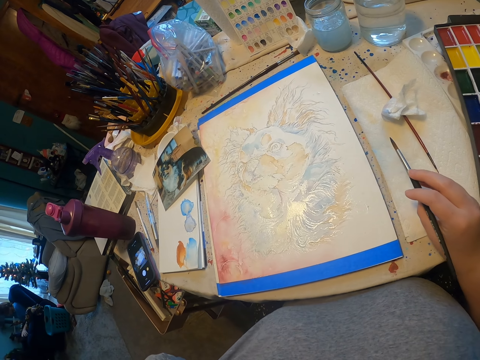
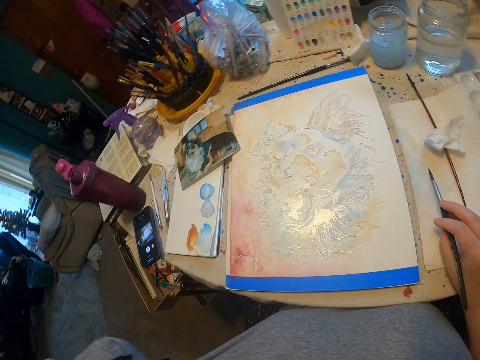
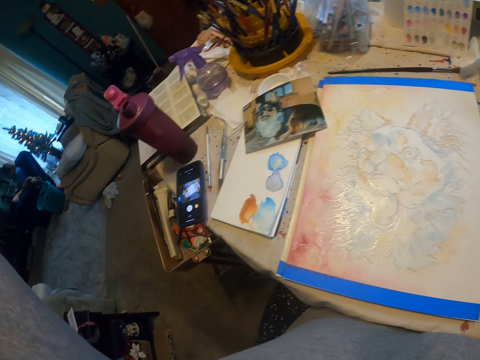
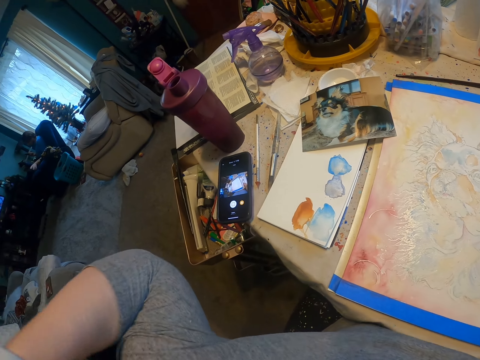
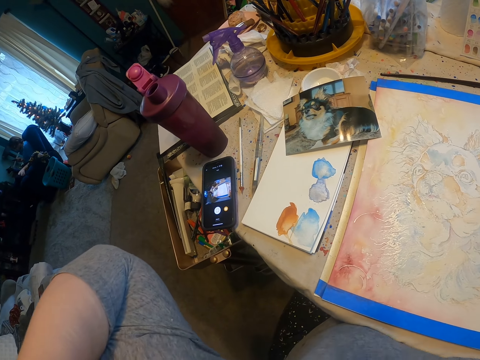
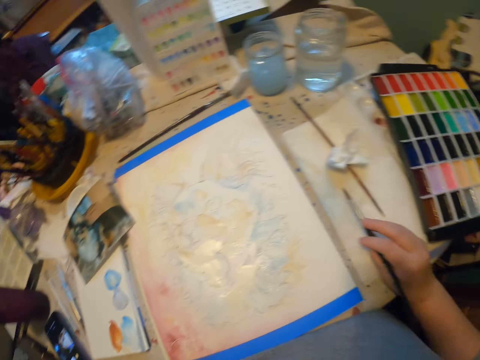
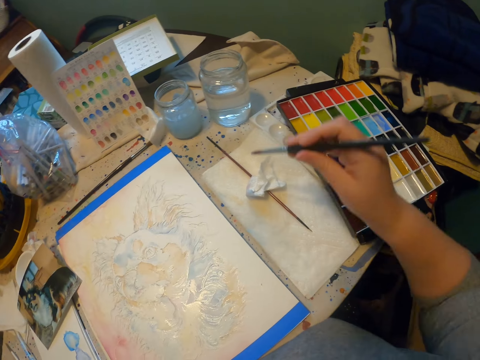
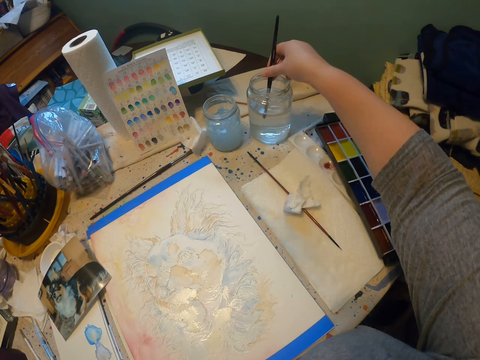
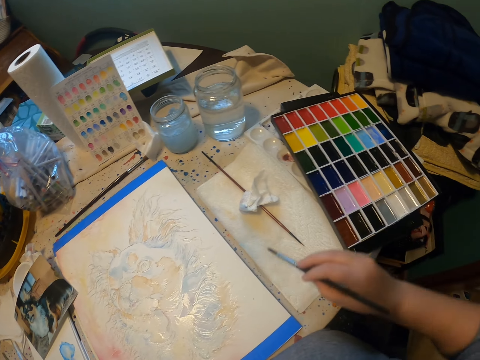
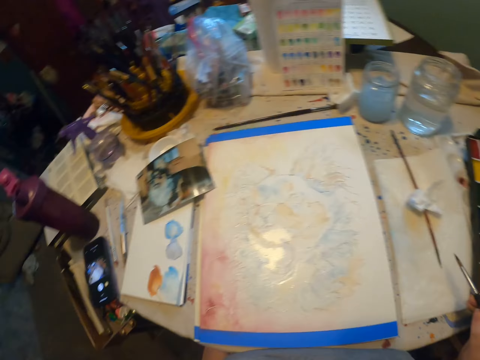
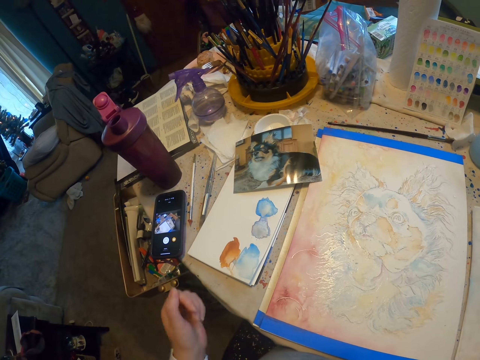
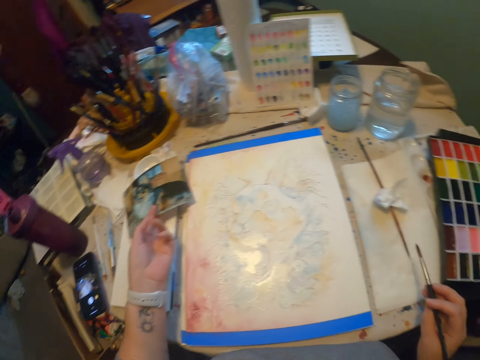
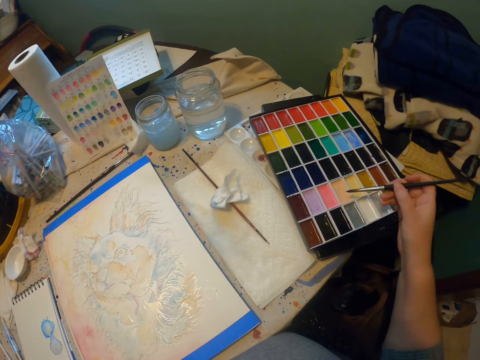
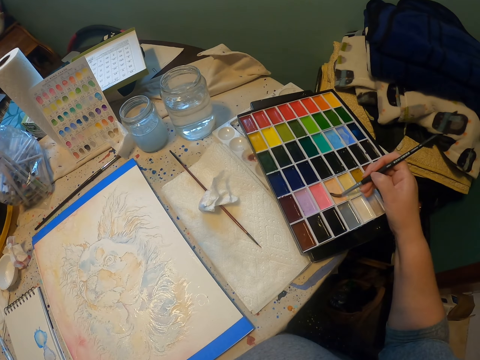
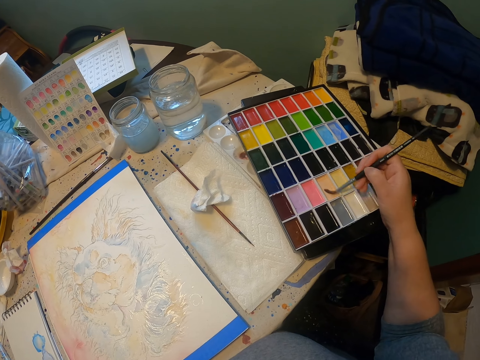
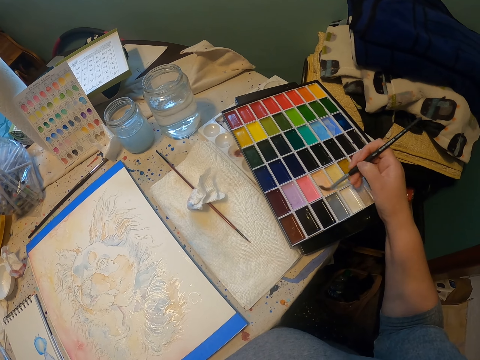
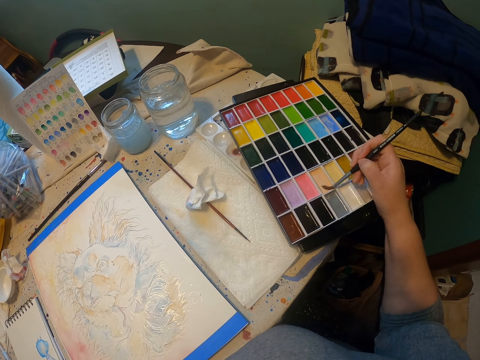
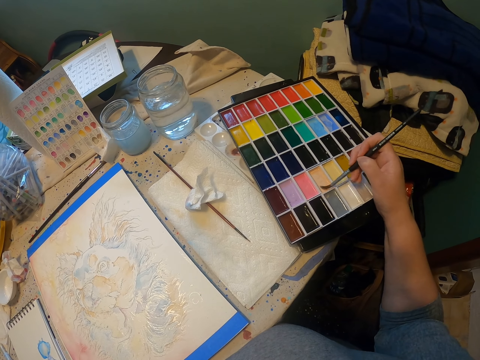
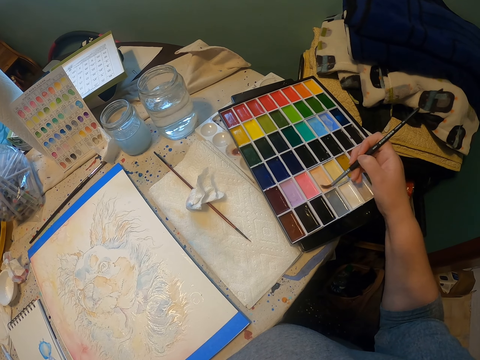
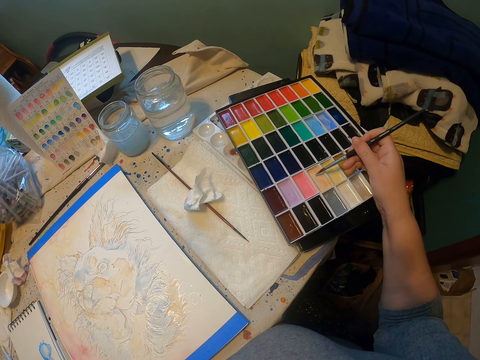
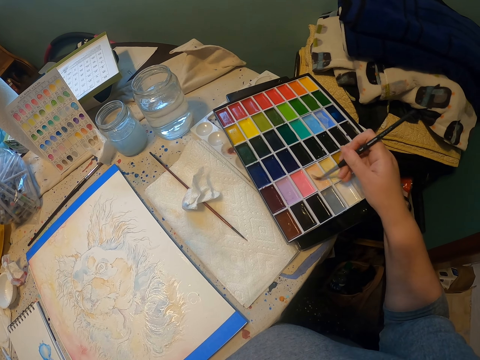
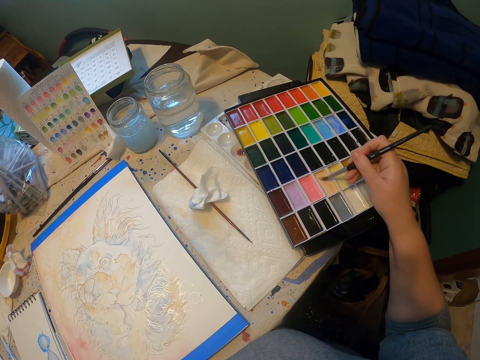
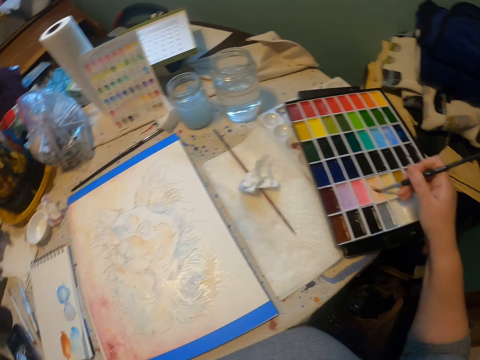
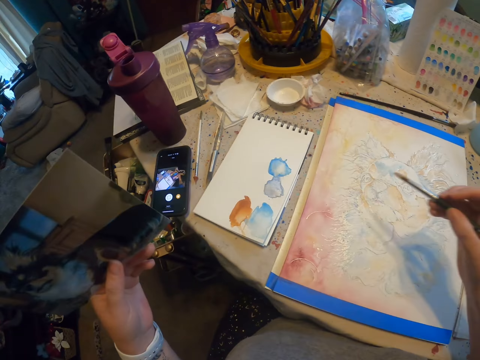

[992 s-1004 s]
The camera wearer dips the painting brush in the liquid. They pick up a picture. They rub the painting brush on the paint.

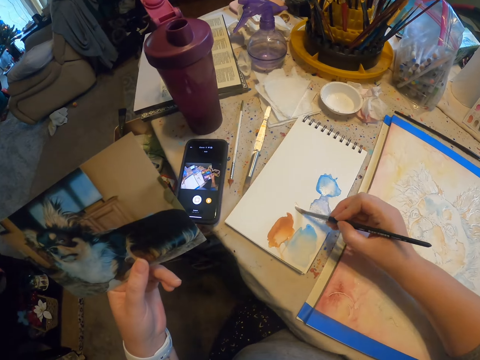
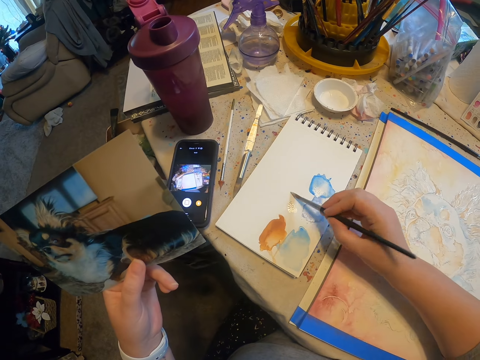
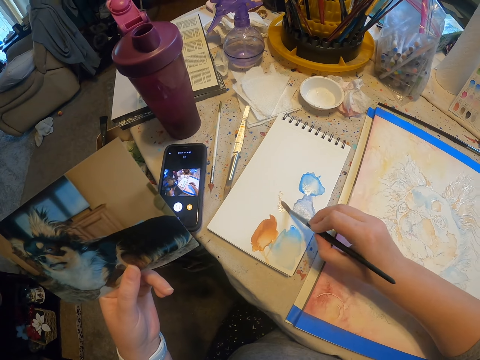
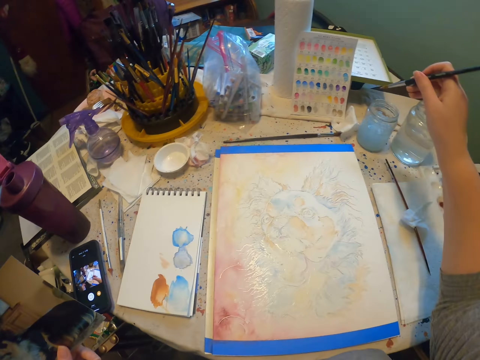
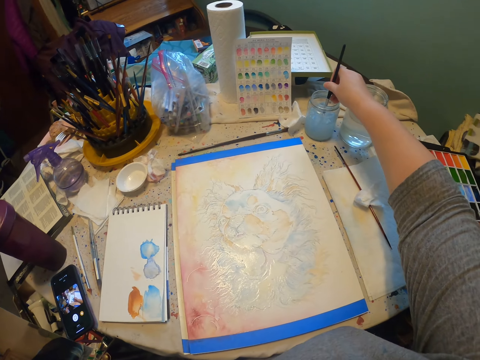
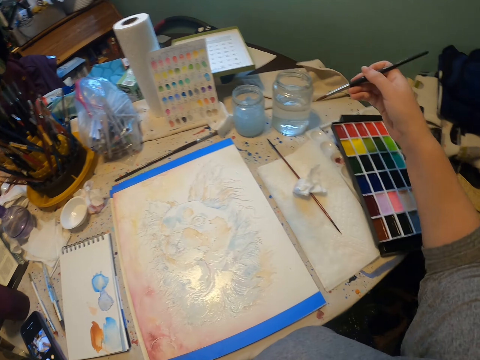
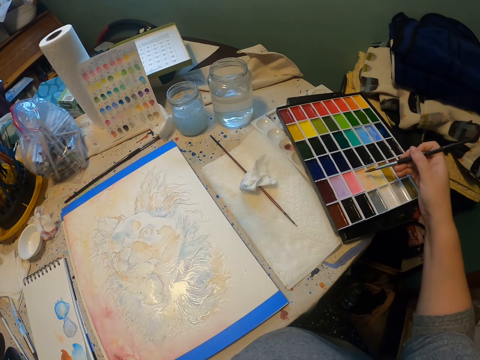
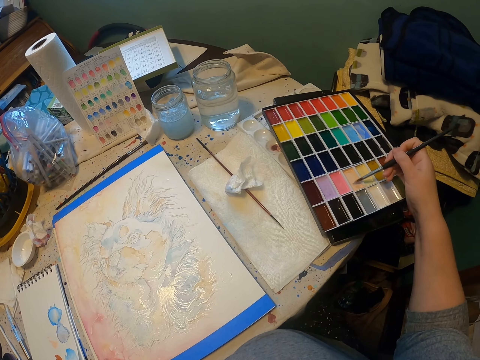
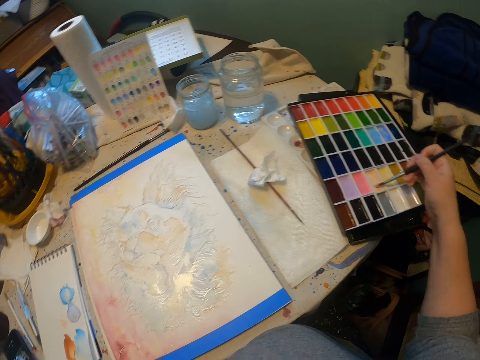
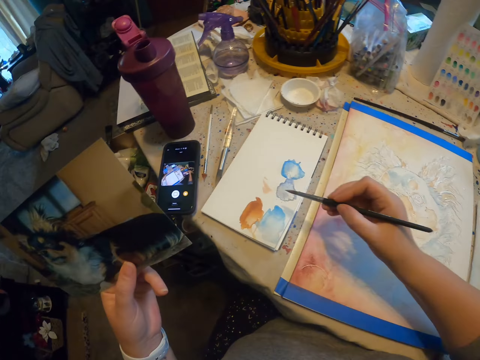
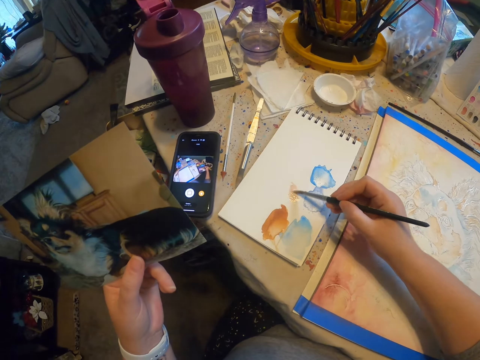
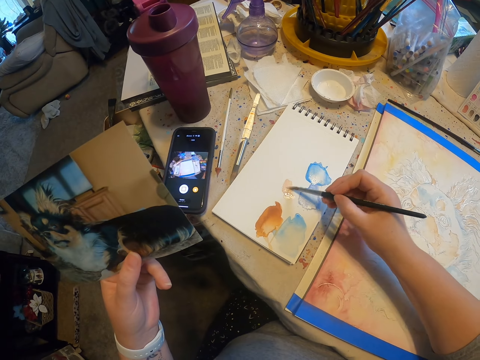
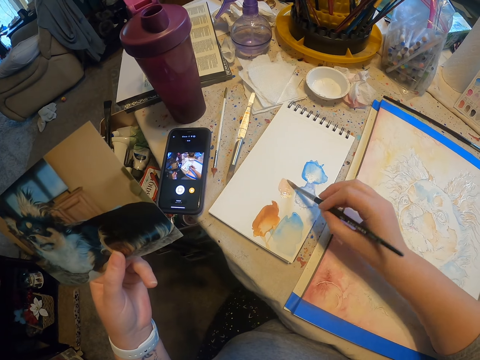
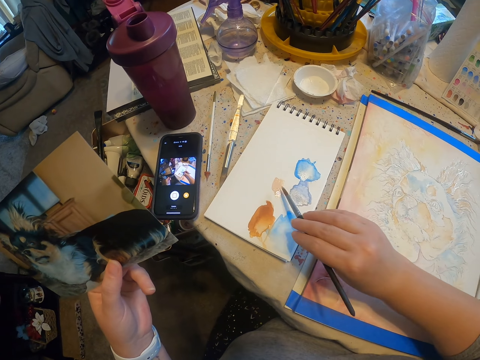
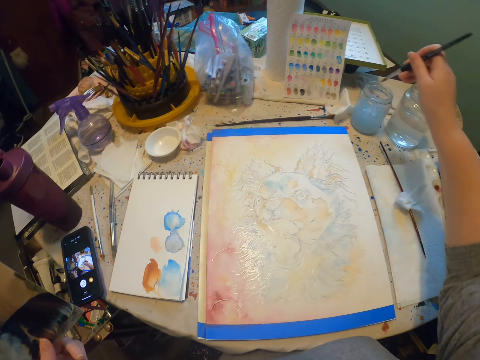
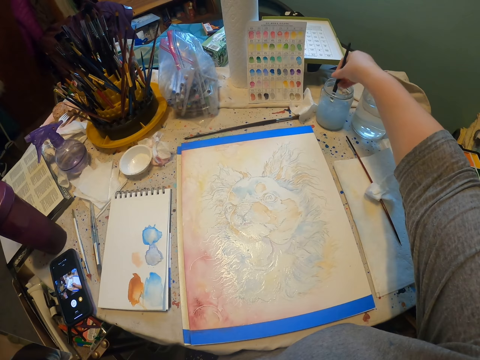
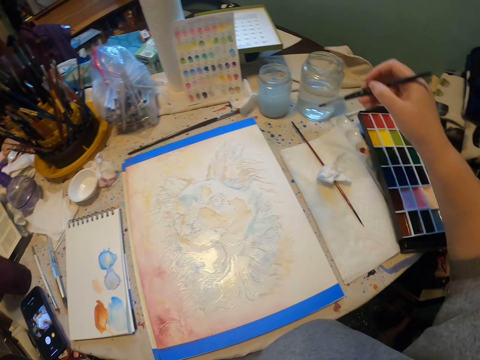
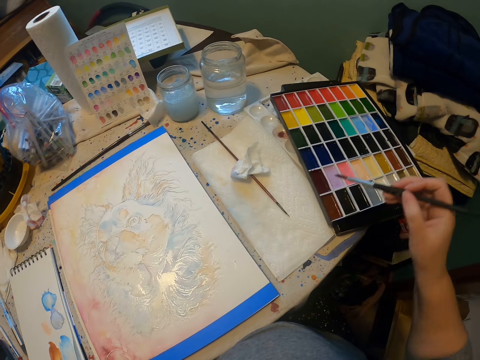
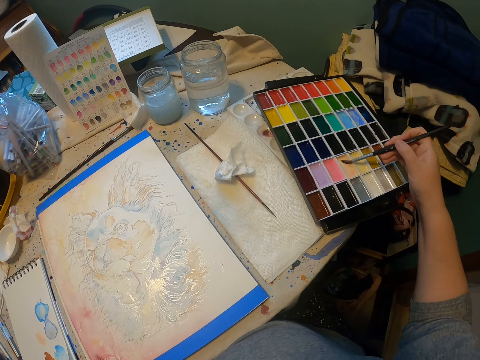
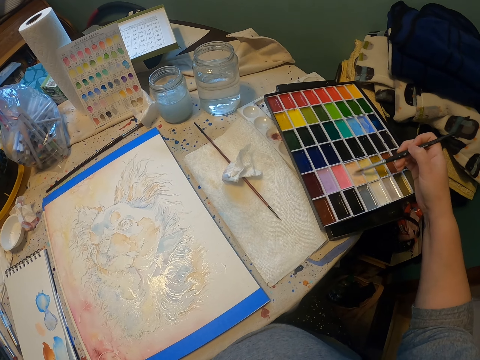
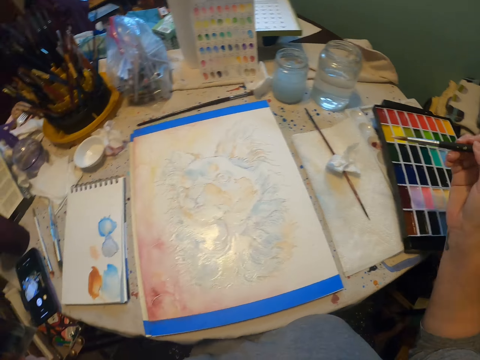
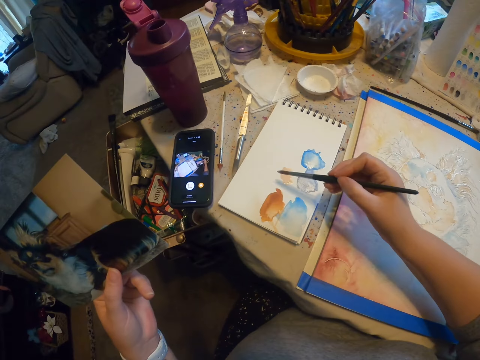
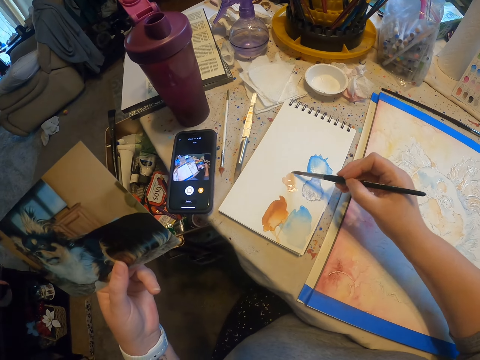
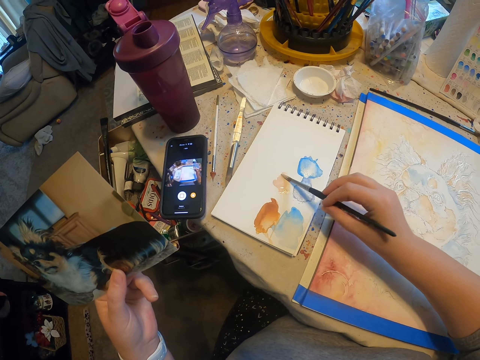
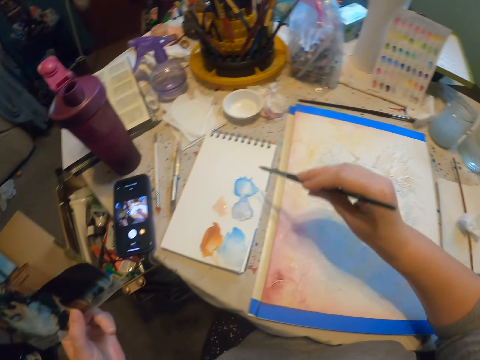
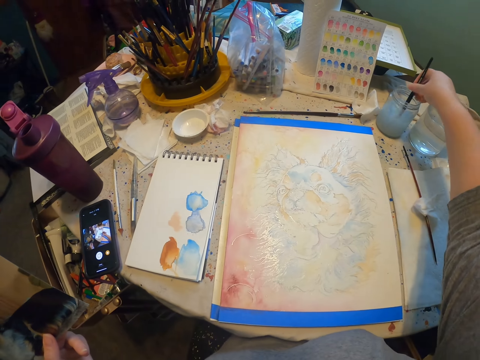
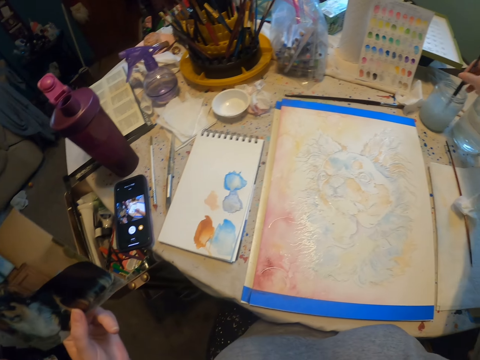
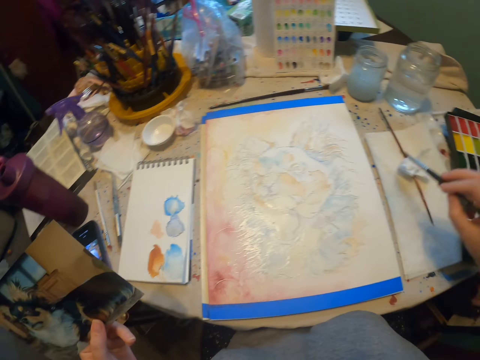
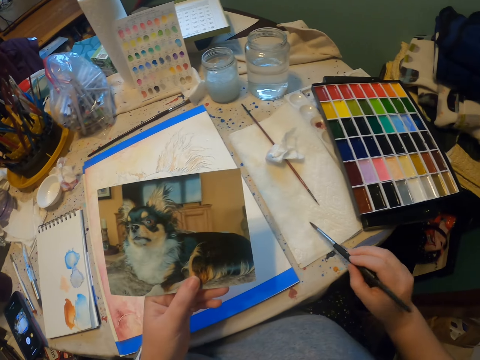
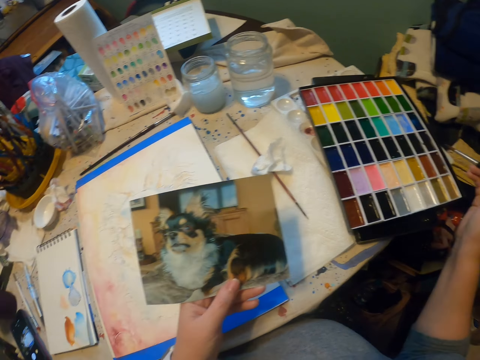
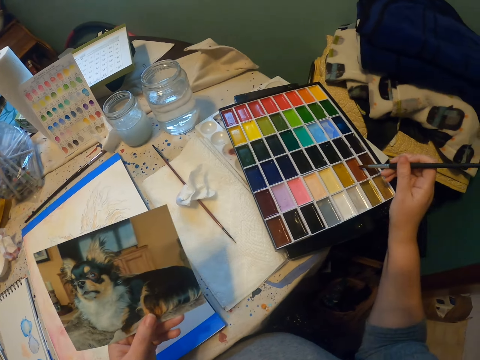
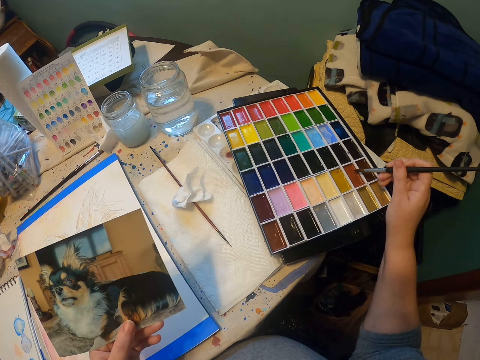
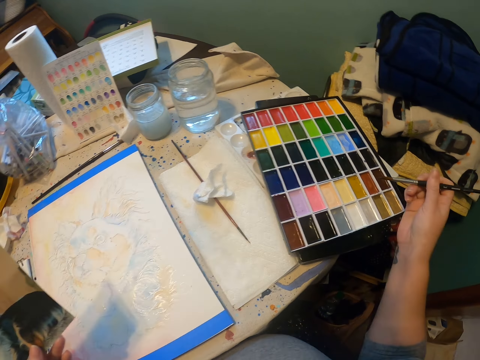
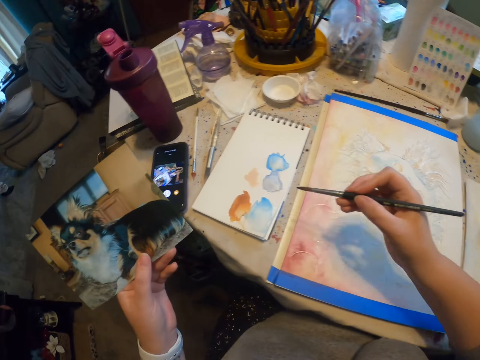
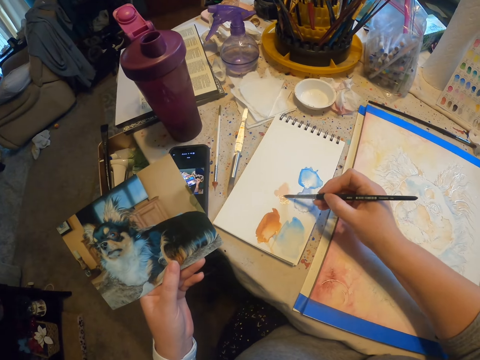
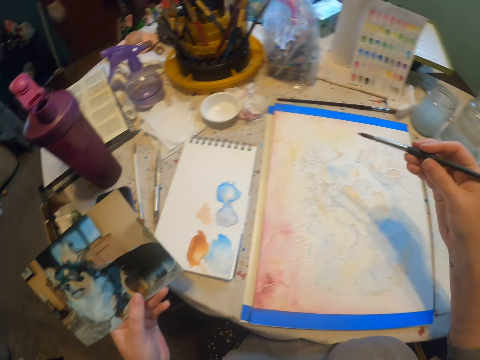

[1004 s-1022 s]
The camera wearer dips the painting brush in the liquid and rubs the painting brush on the paint. They dip the painting brush in the liquid and rub the painting brush on the paint. They dip the painting brush in the liquid and rub the painting brush on the paint.
